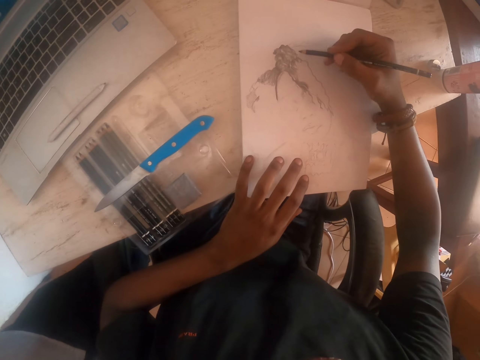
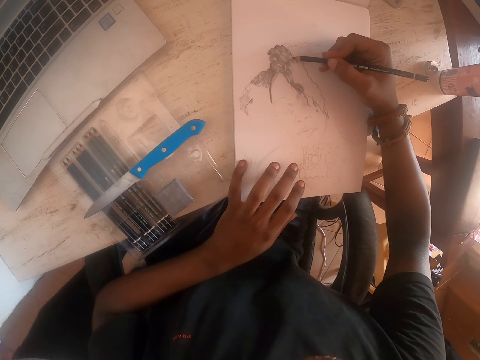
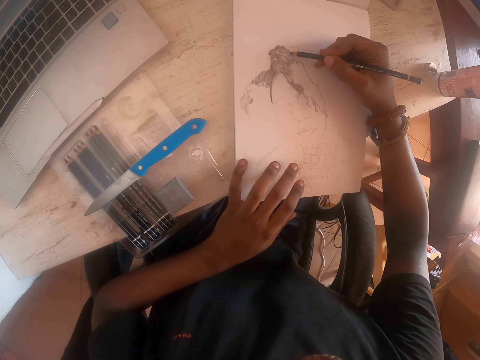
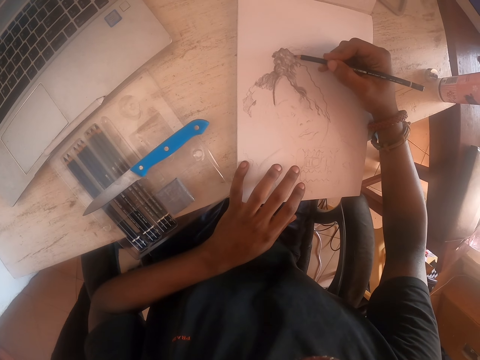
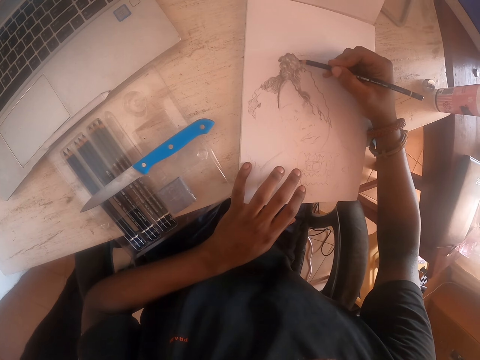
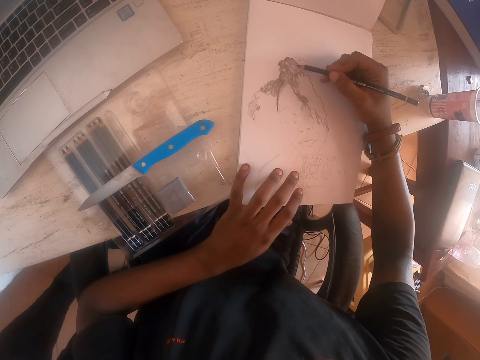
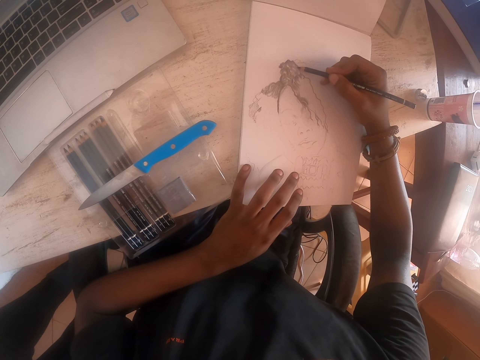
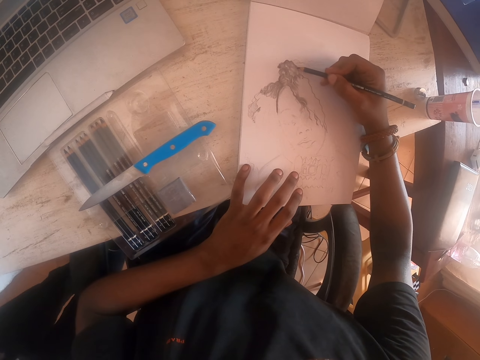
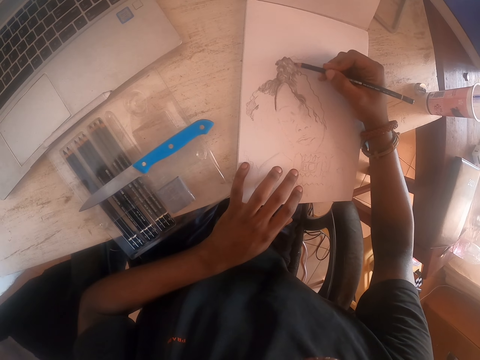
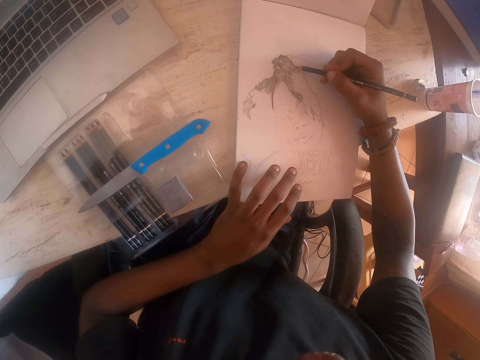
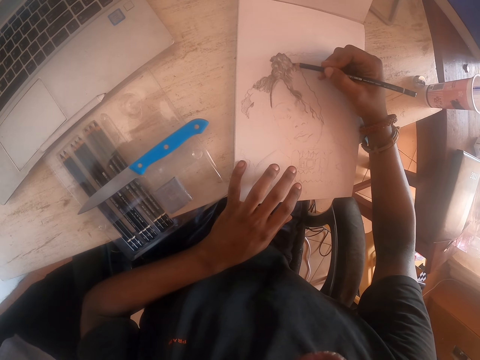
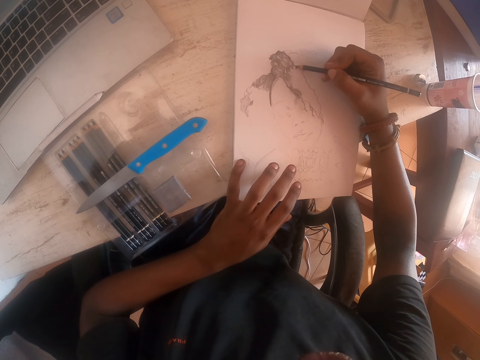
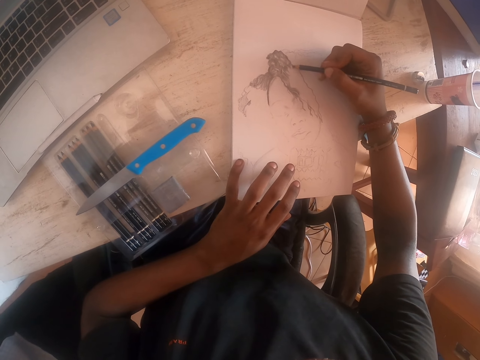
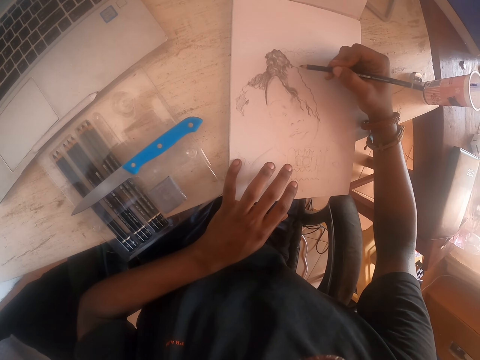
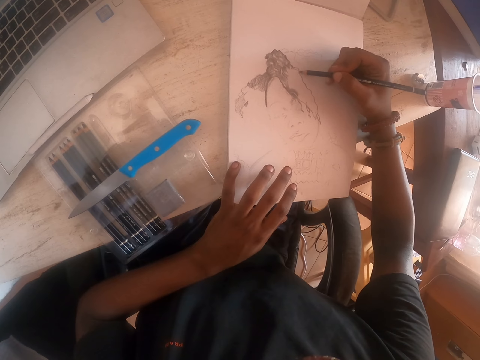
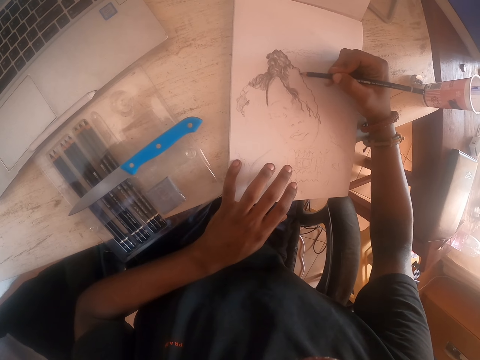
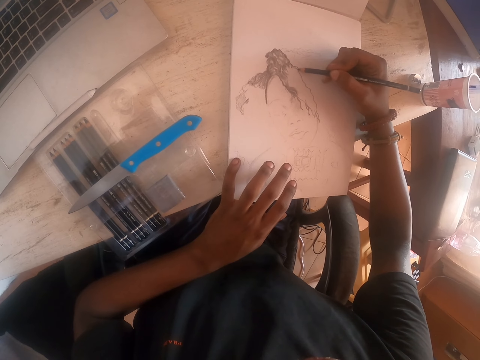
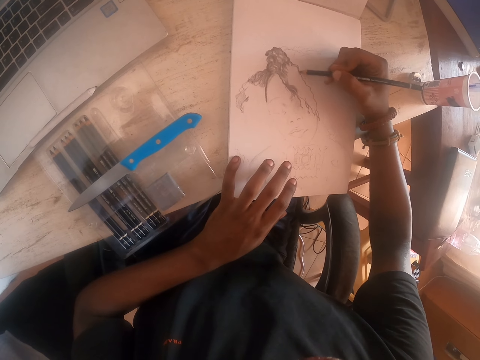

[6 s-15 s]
The camera wearer draws on a drawing book.

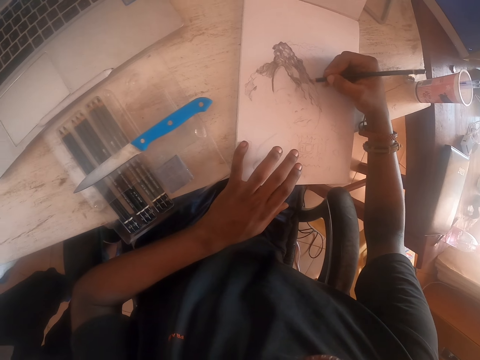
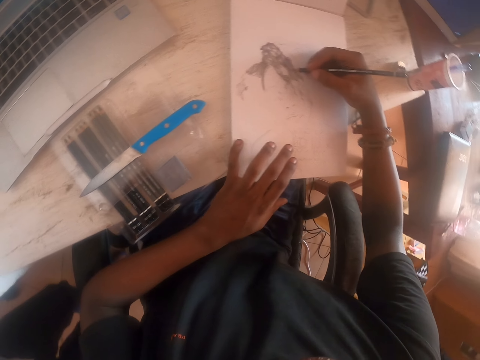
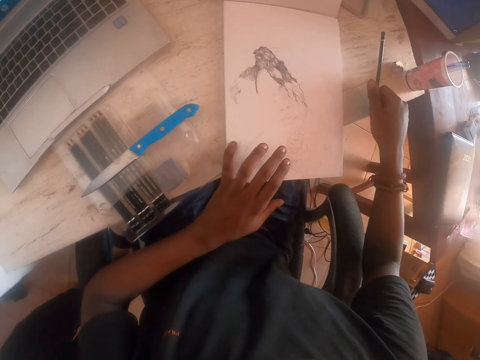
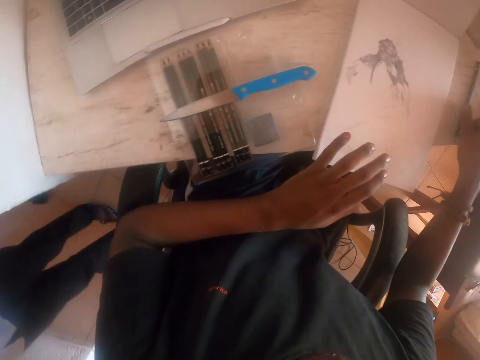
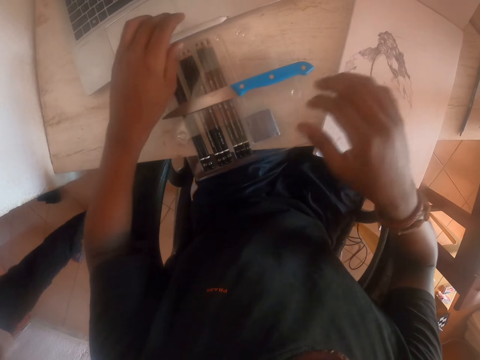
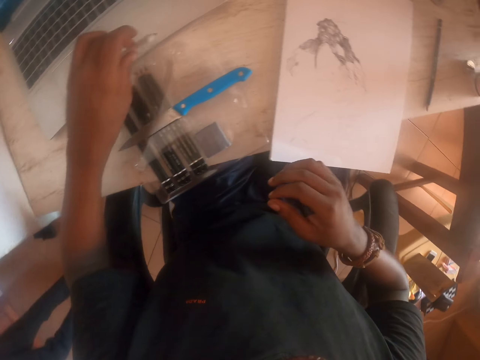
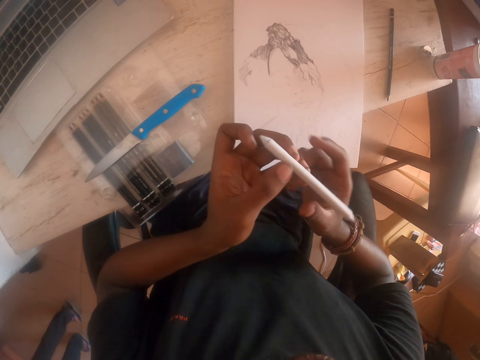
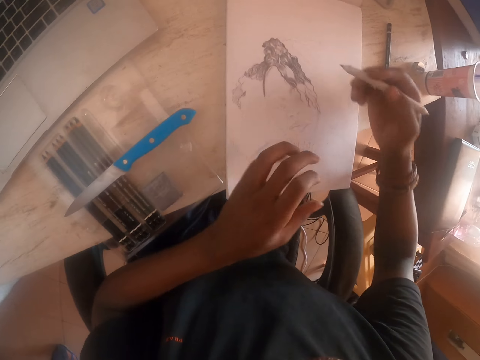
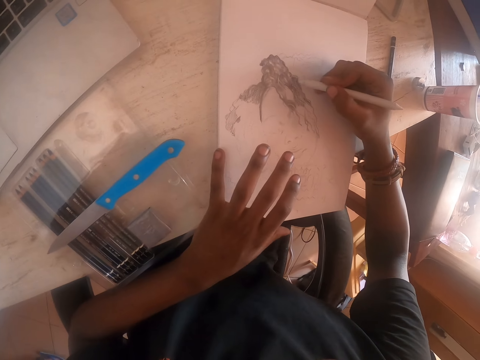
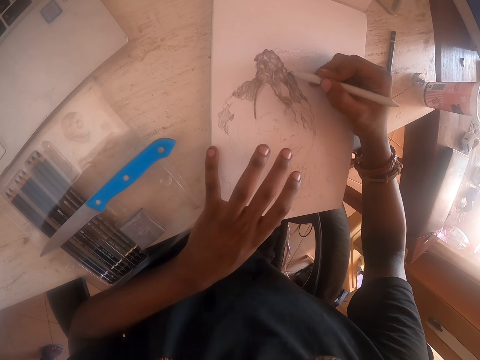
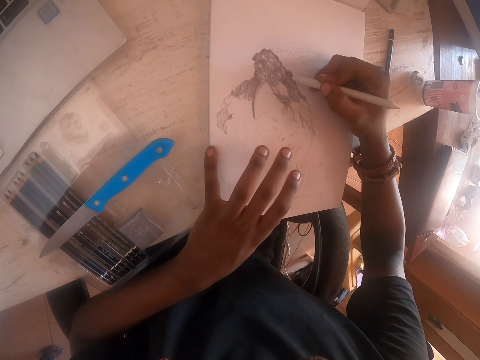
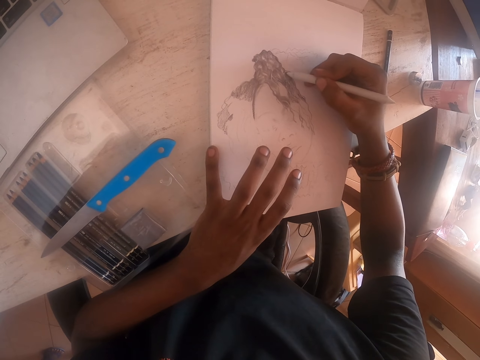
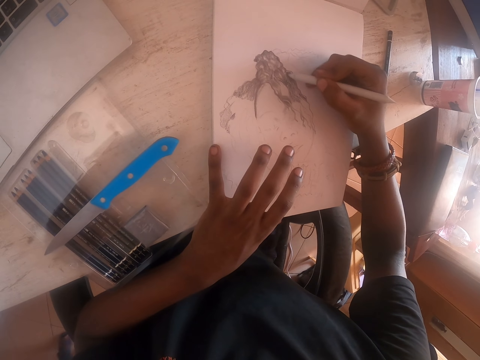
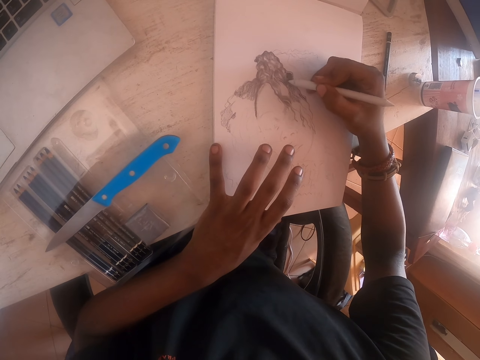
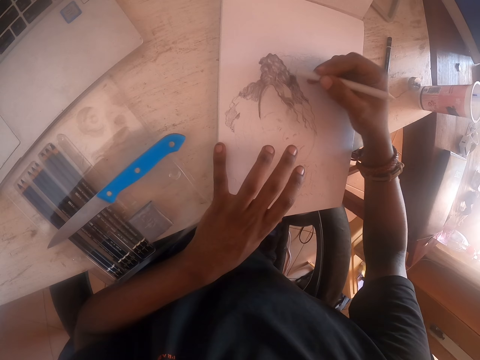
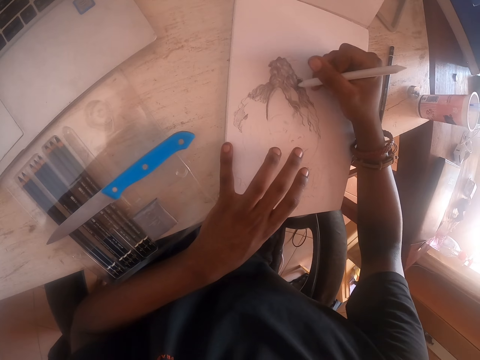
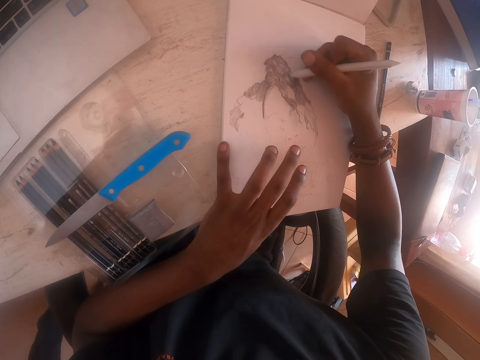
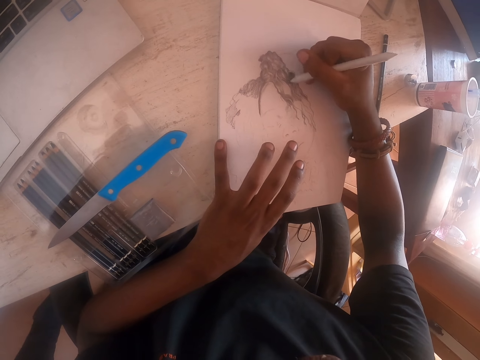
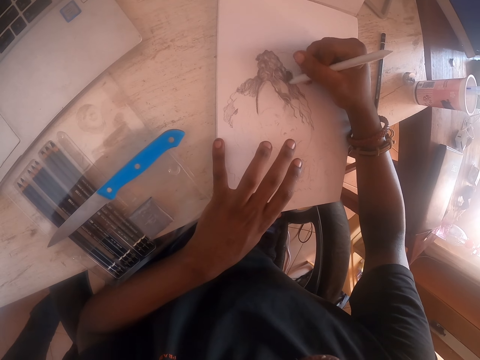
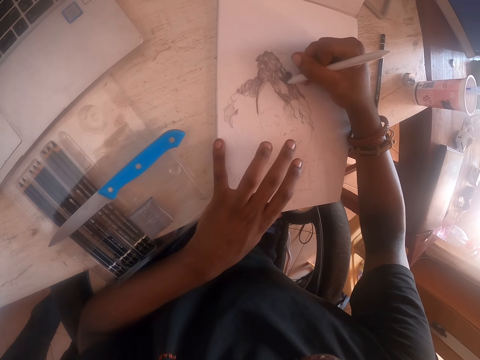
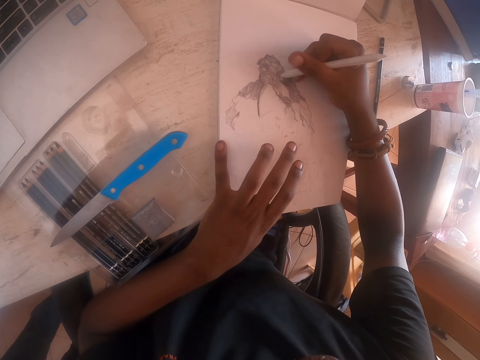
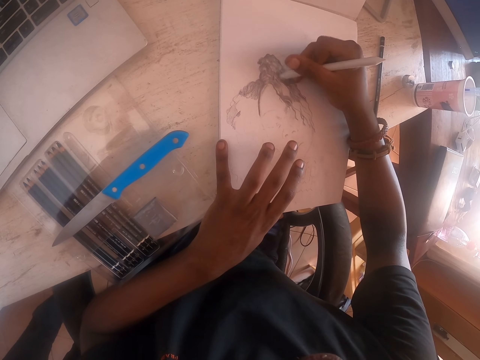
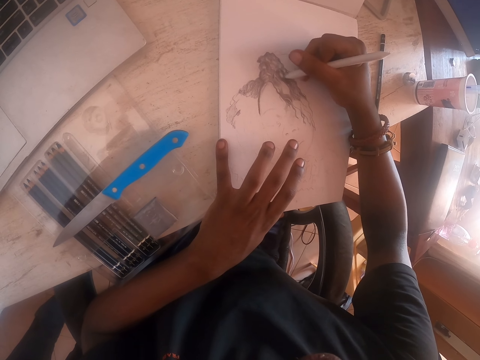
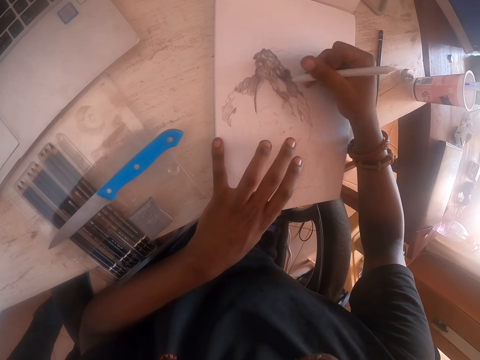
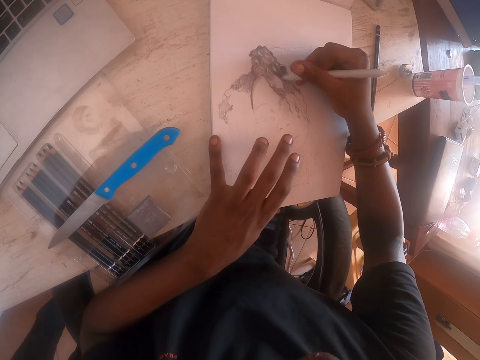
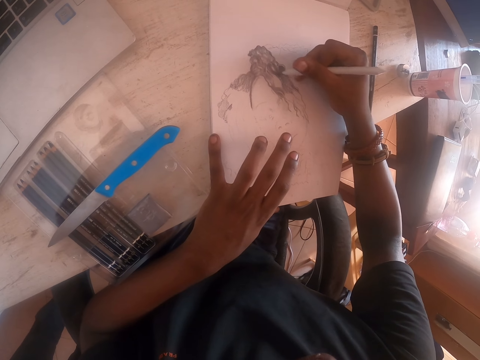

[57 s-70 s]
The camera wearer puts the pen down. They pick up the pen on the table. They draw on a drawing book.

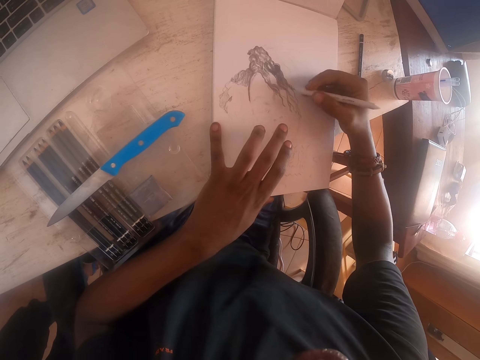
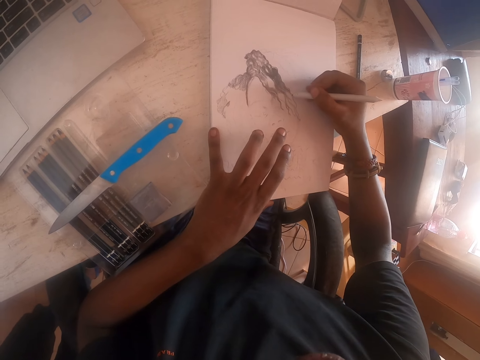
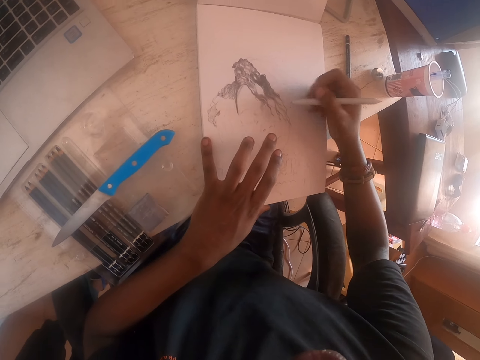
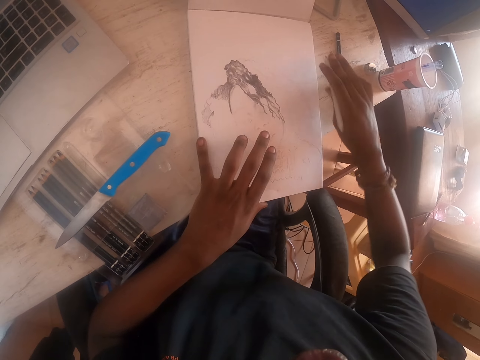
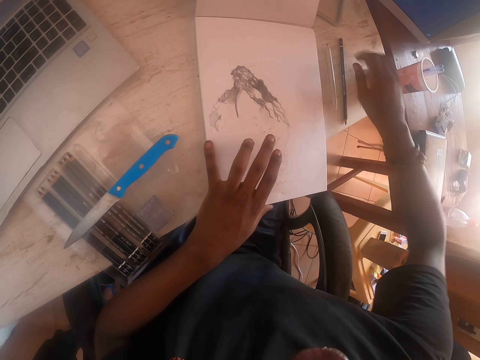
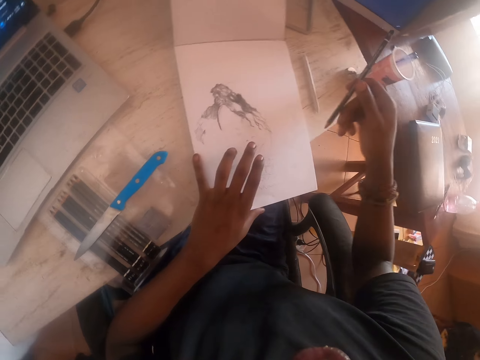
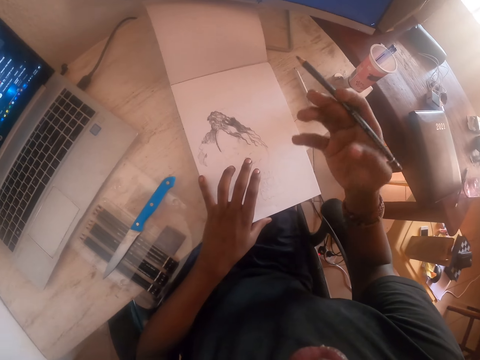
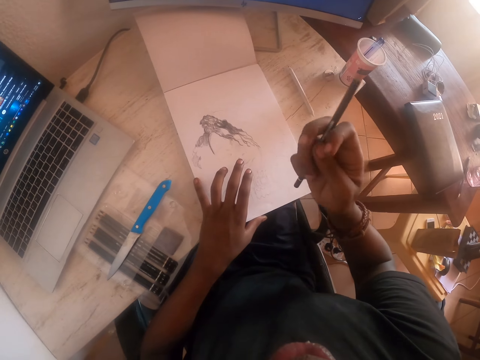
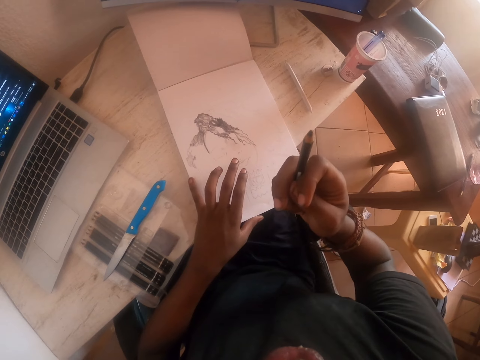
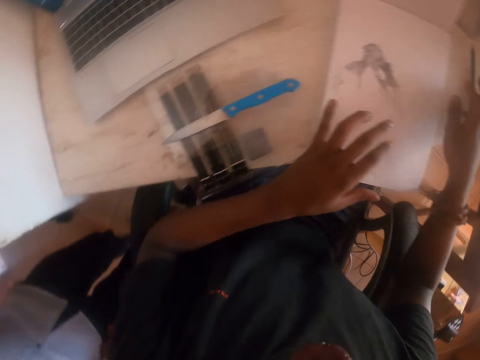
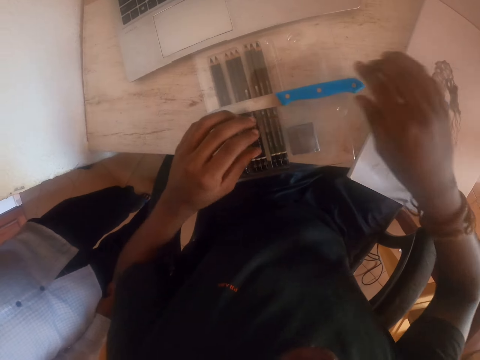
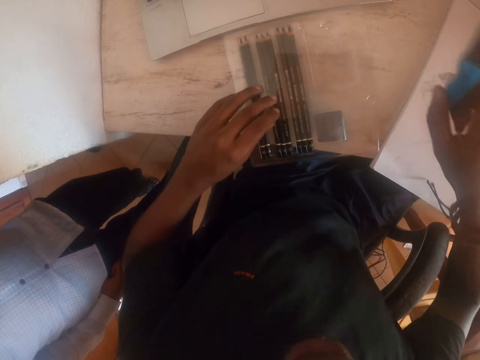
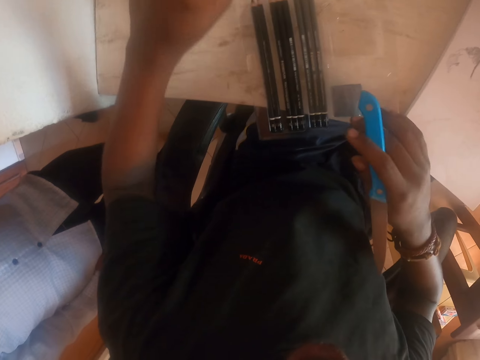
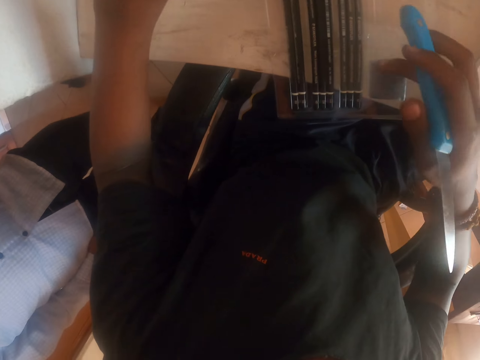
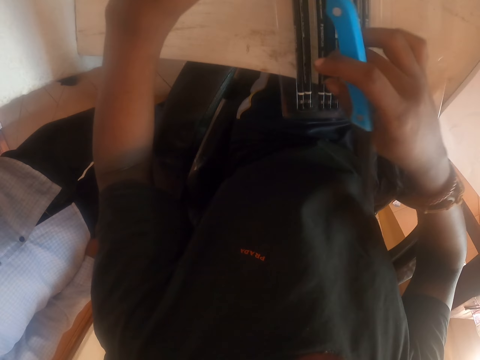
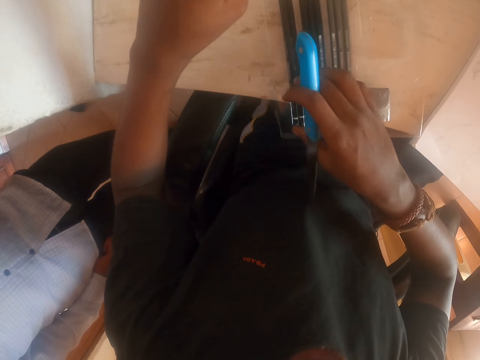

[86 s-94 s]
The camera wearer puts the pen down. They pick up the pen on the table, look at the pen and pick up the knife.
